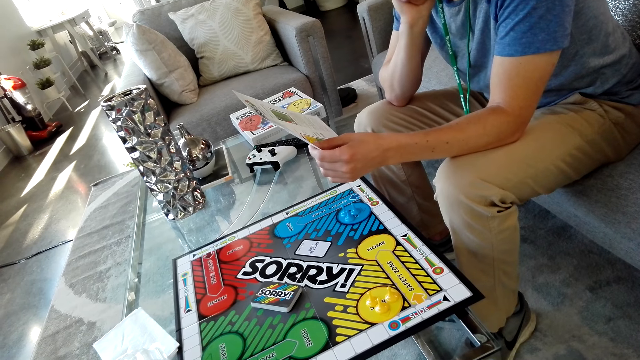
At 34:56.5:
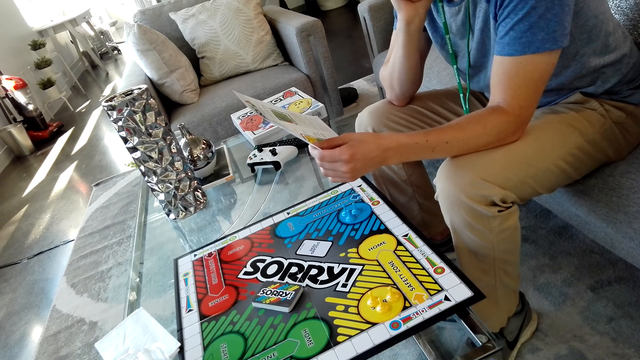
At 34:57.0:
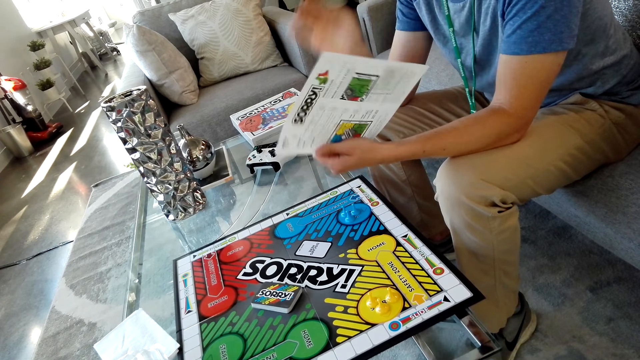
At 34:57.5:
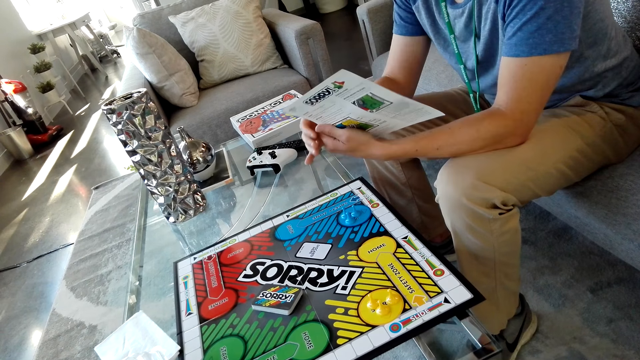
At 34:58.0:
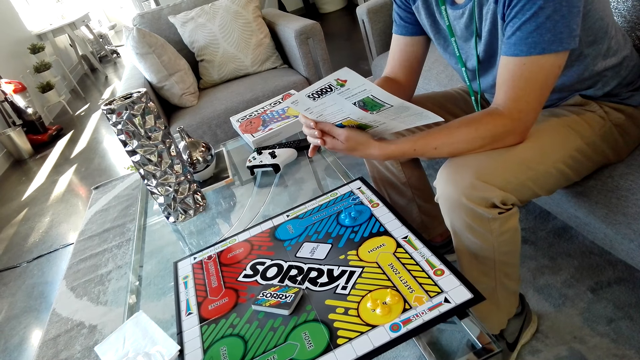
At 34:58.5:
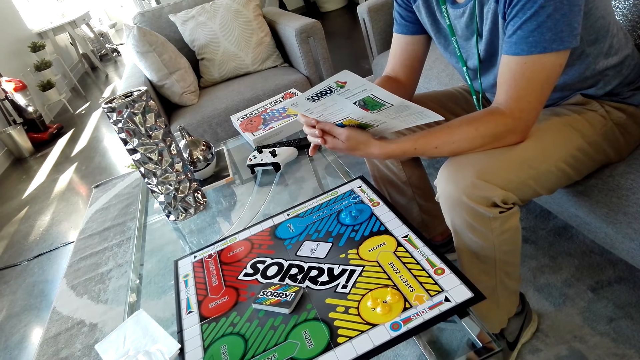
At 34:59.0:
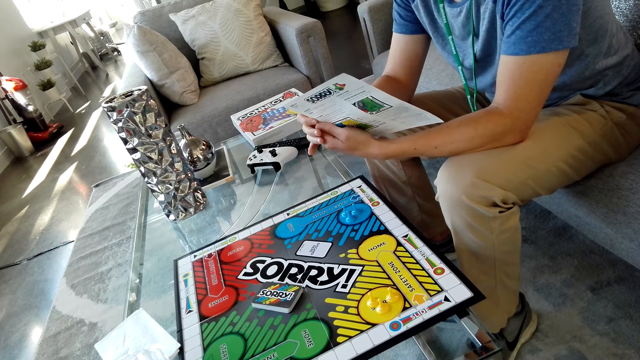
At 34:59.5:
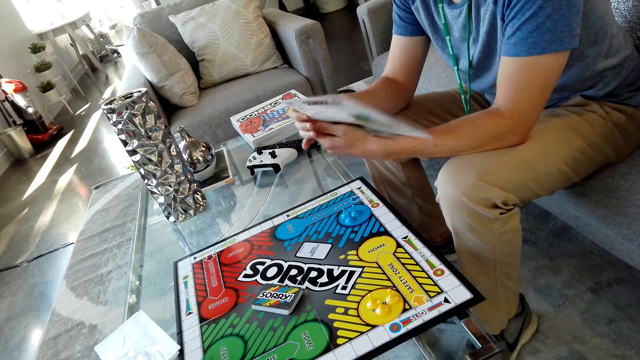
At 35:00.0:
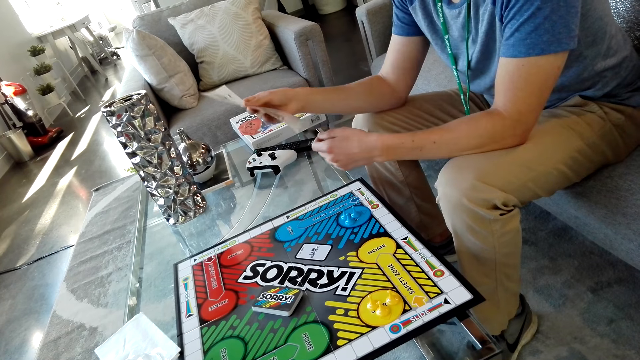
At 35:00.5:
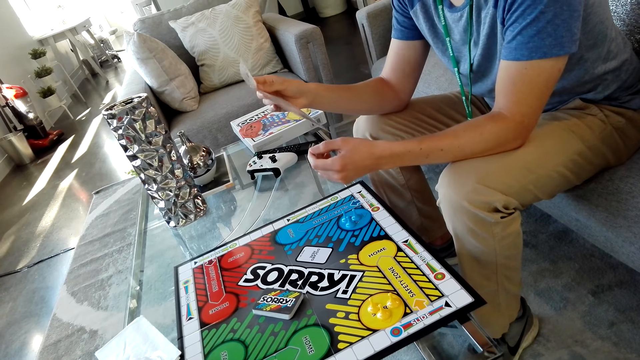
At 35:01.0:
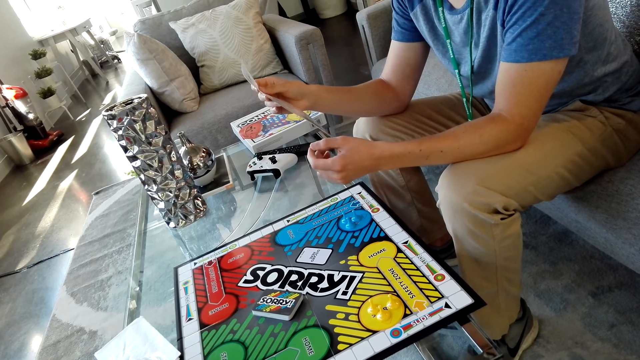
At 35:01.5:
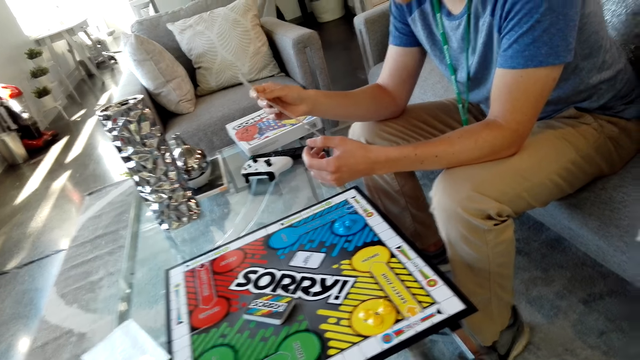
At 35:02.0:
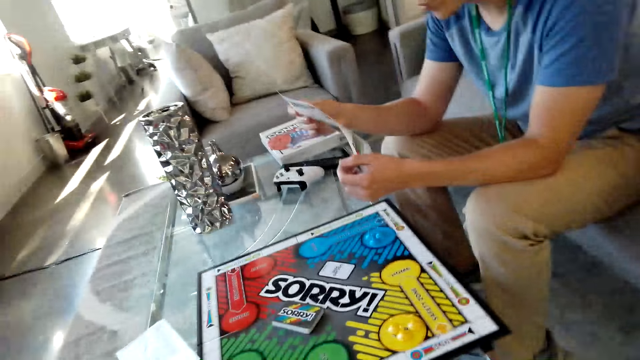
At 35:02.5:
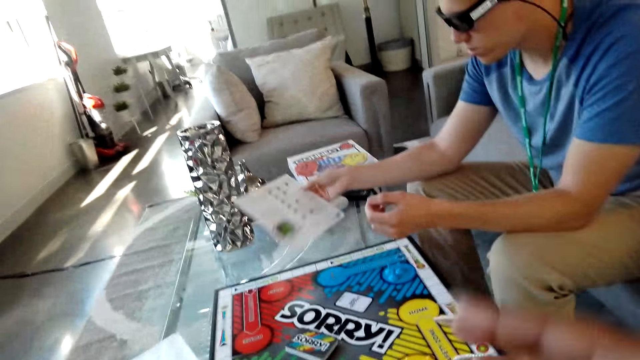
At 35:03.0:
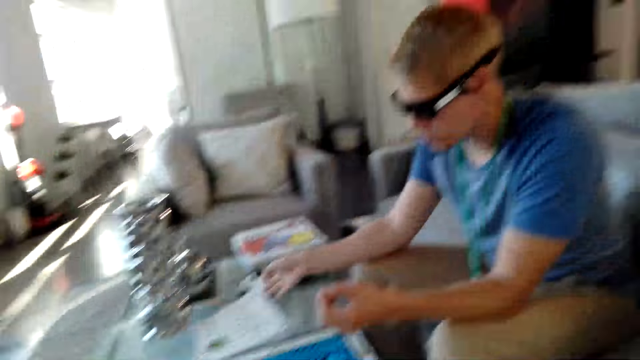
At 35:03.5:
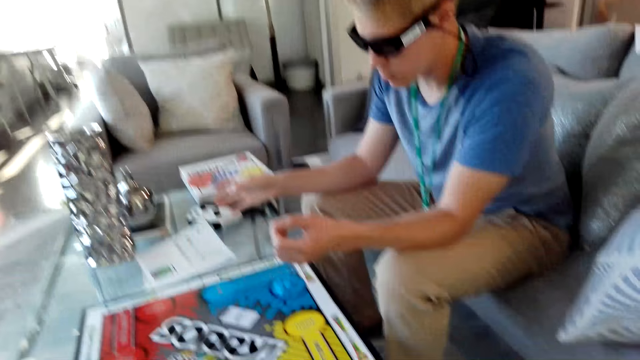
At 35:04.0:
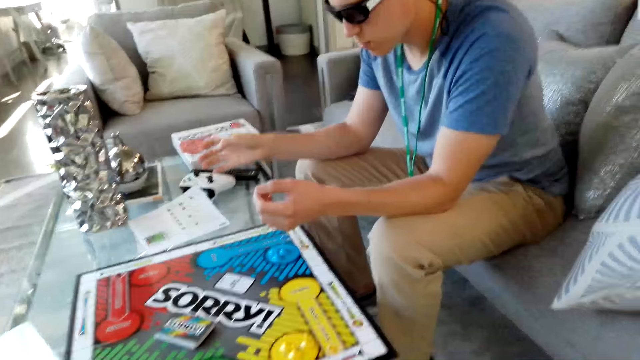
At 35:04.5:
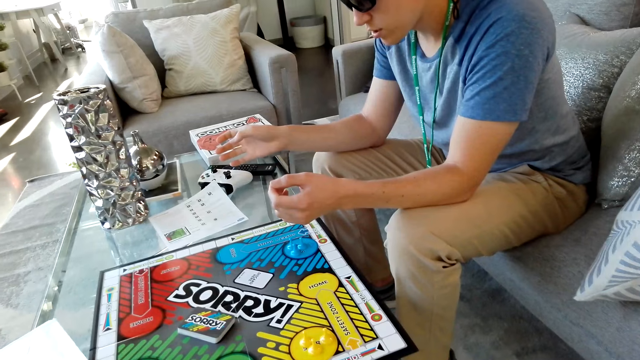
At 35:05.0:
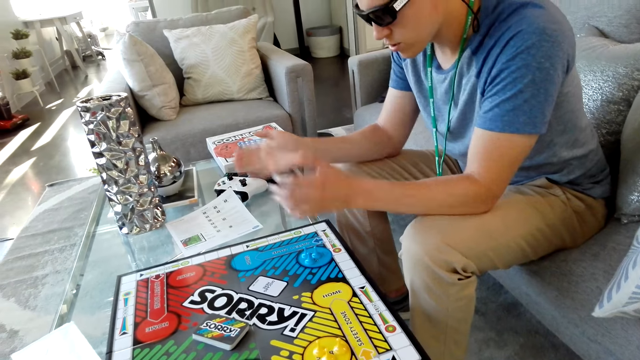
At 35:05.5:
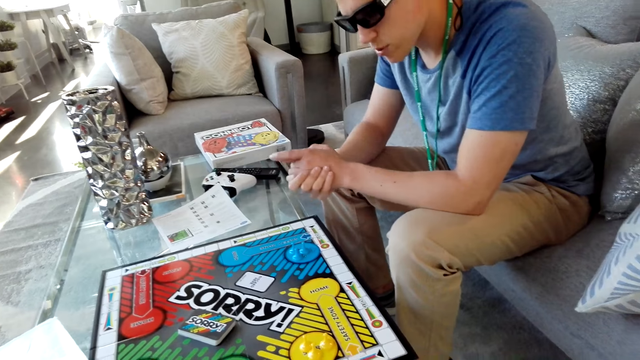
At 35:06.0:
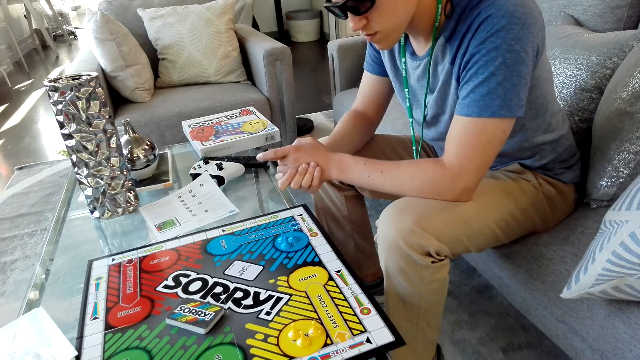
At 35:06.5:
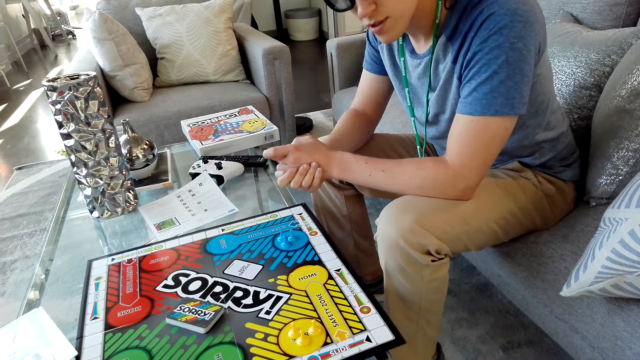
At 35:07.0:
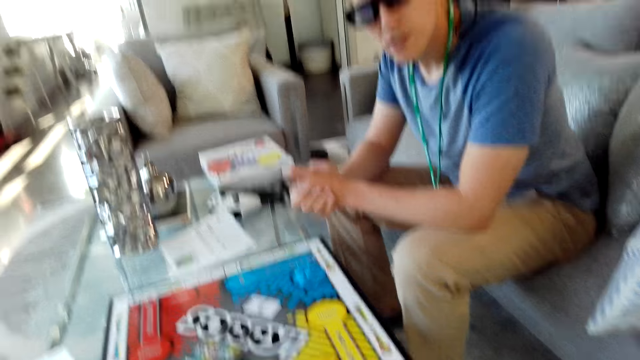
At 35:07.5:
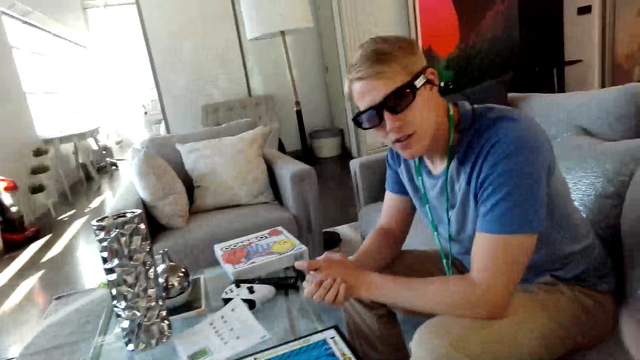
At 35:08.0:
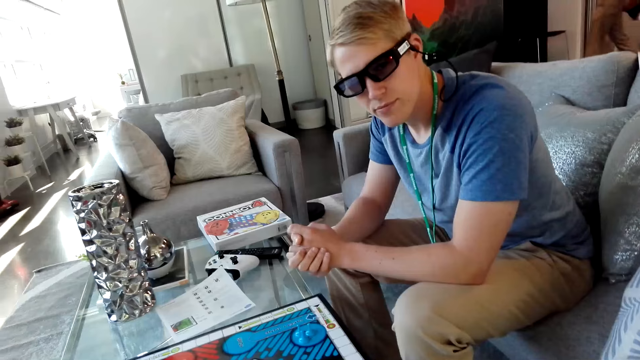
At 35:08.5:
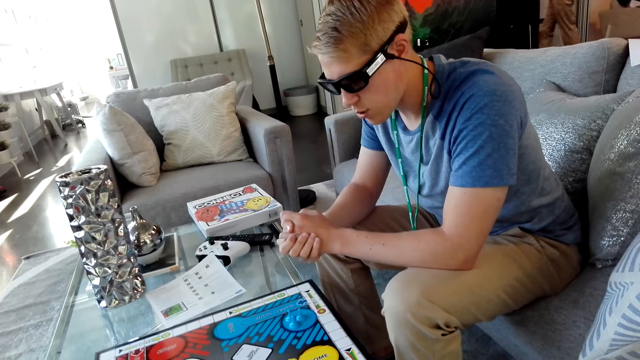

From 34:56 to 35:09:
A man turns the paper. The camera wearer moves his hand. The man puts down the paper. The man talks with the camera wearer. The man puts his hands together.

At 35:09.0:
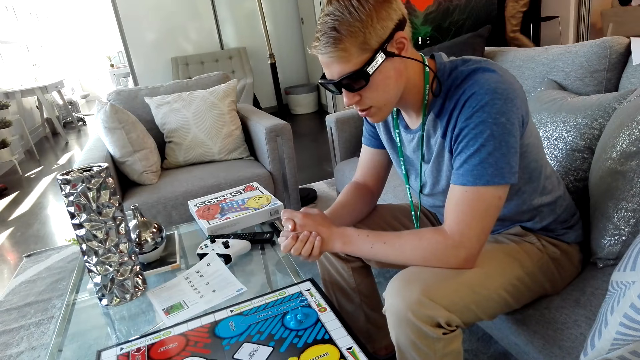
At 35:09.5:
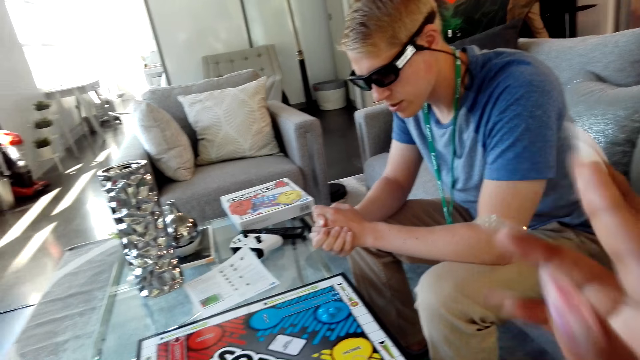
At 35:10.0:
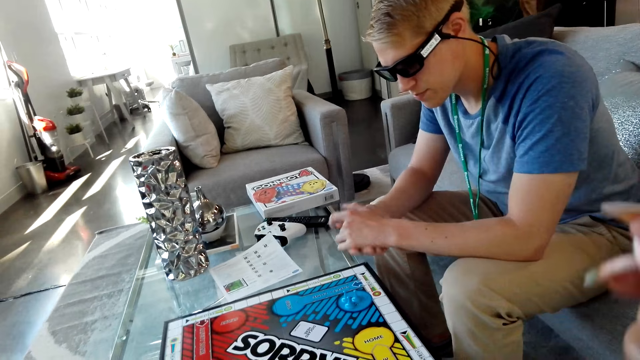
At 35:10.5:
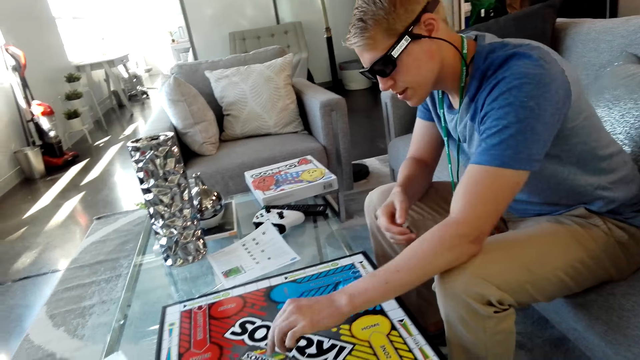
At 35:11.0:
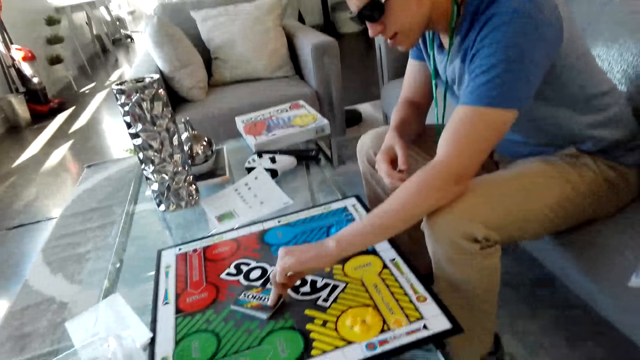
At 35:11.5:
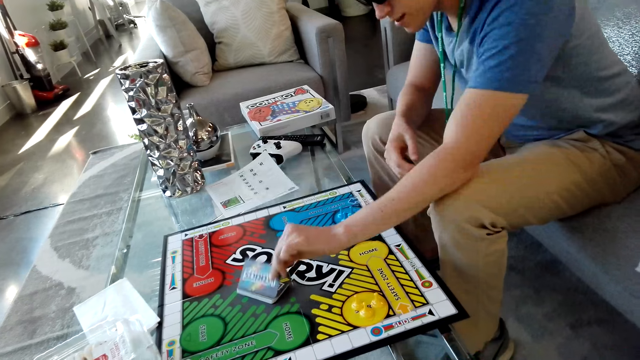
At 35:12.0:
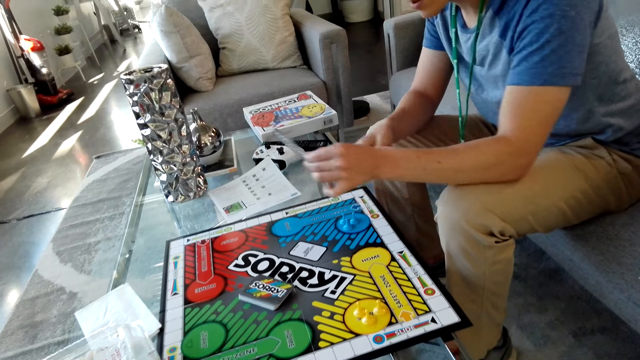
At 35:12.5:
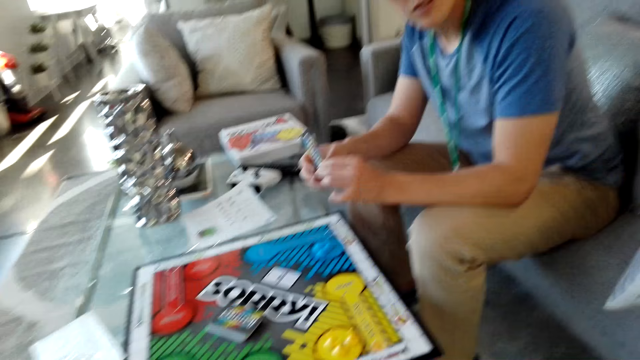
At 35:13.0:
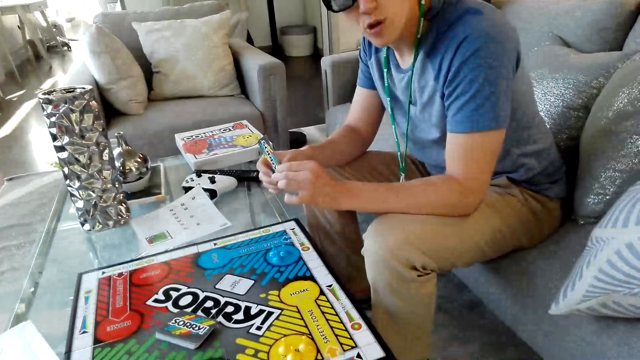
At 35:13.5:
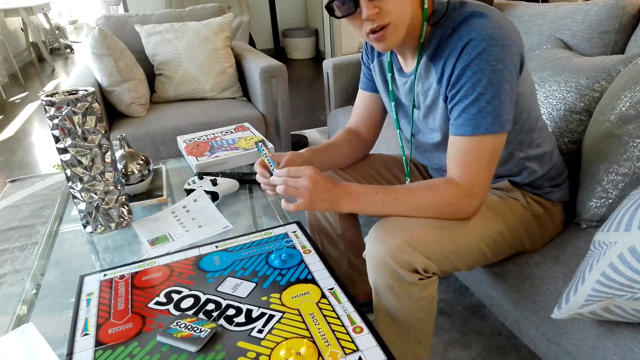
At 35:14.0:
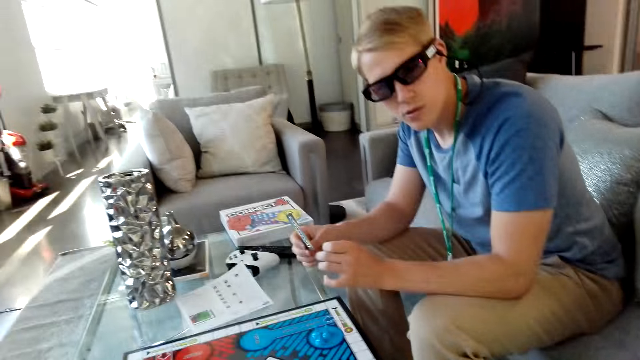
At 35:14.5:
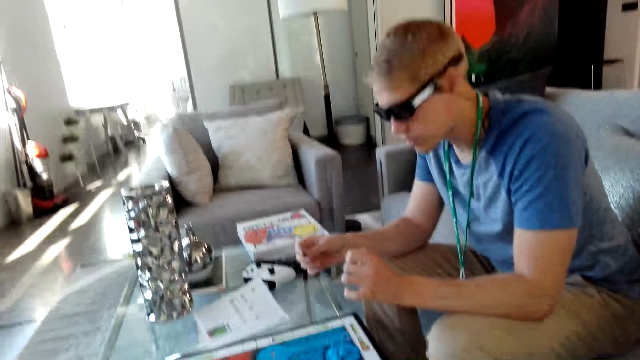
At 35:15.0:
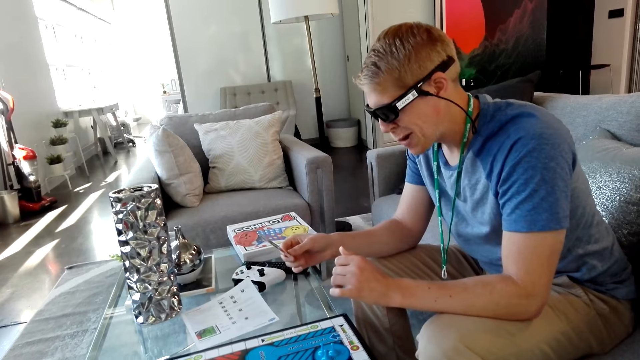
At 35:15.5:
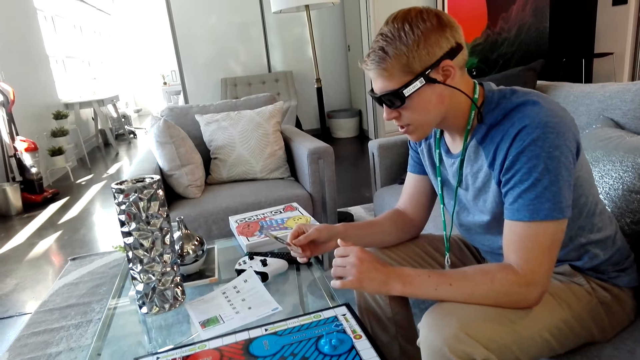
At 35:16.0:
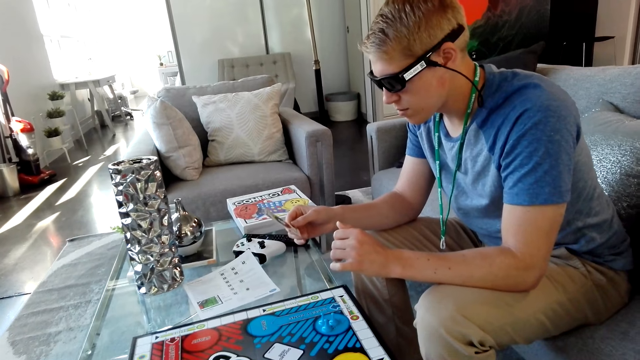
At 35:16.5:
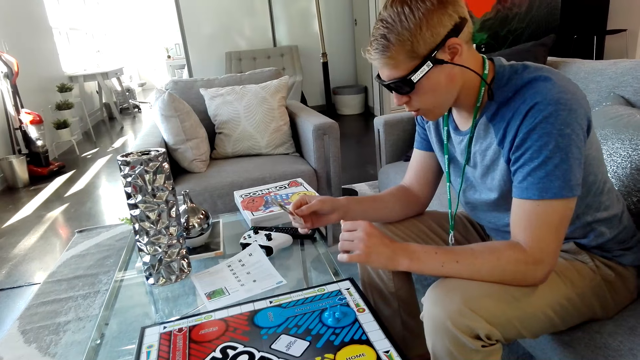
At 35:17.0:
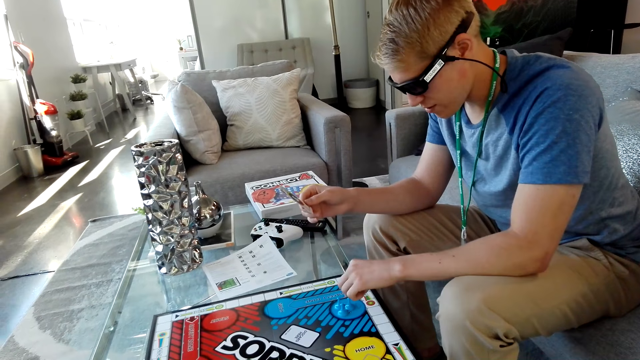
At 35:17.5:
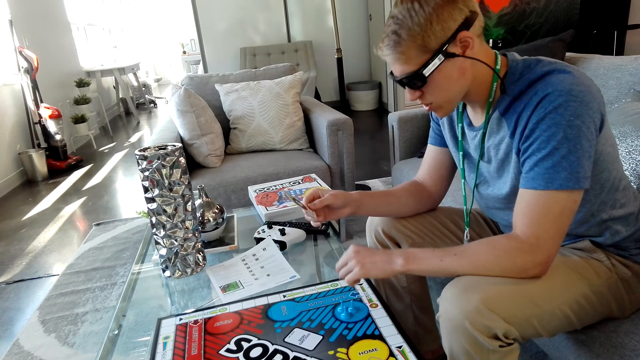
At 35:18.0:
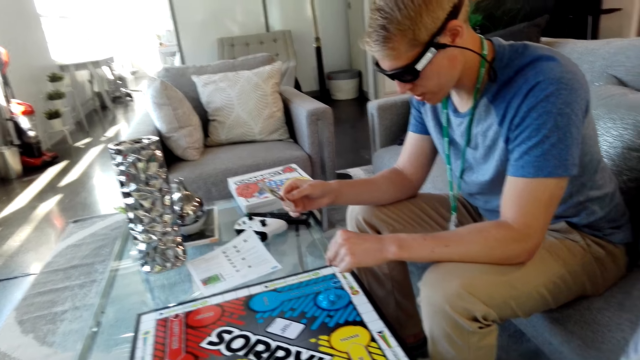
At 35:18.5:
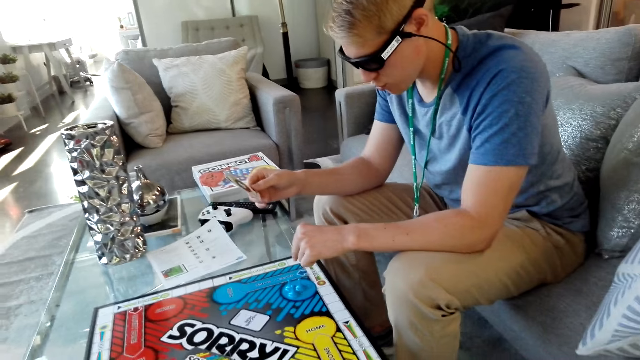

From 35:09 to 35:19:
The camera wearer points at a man. The man puts his hand over the board. The man picks up a card. The man holds the card with the other hand. The man talks with the camera wearer.
